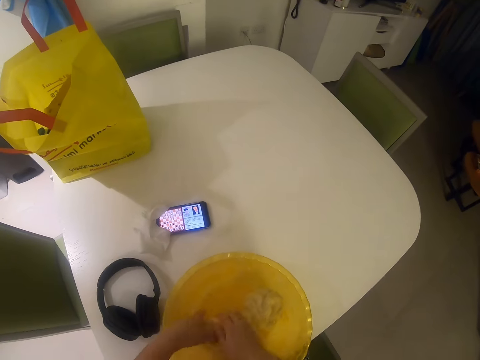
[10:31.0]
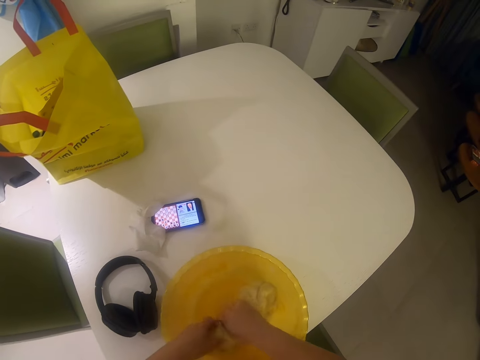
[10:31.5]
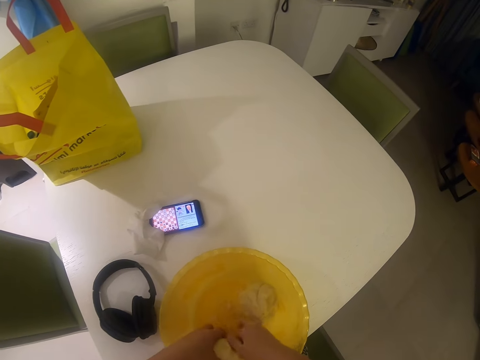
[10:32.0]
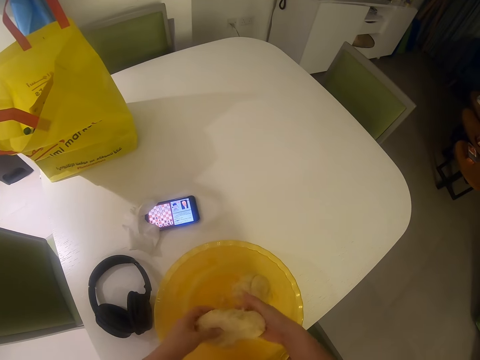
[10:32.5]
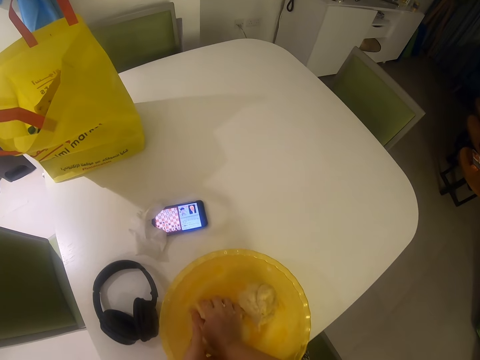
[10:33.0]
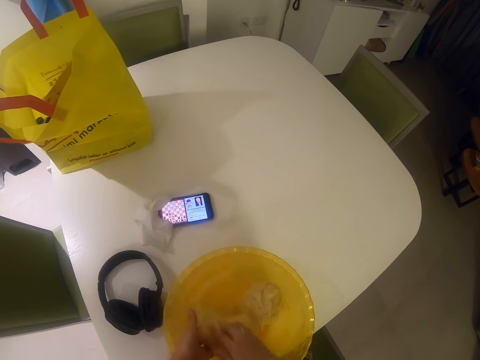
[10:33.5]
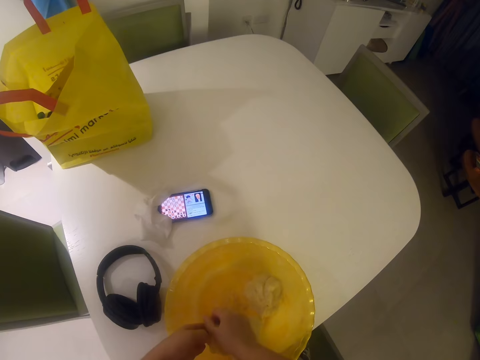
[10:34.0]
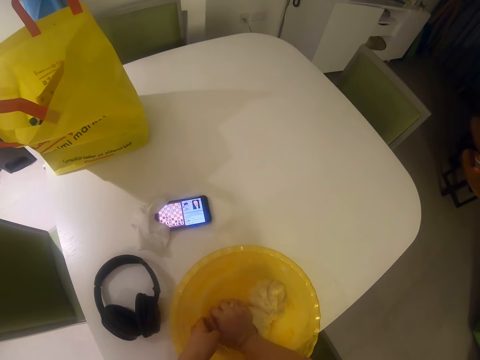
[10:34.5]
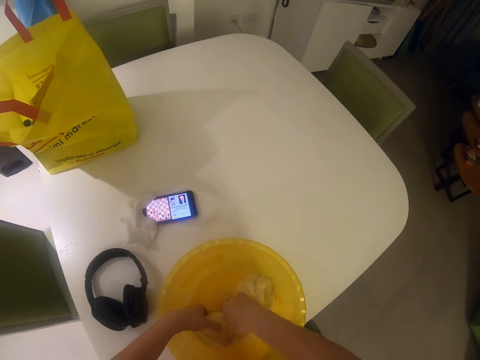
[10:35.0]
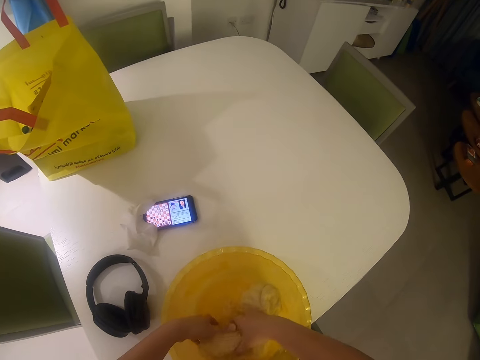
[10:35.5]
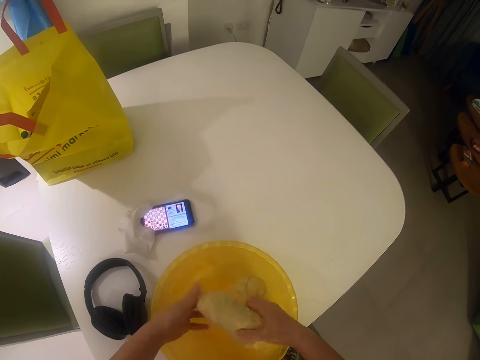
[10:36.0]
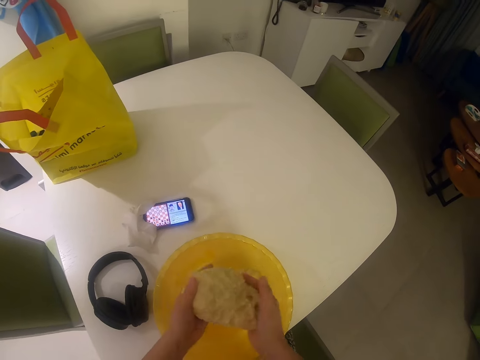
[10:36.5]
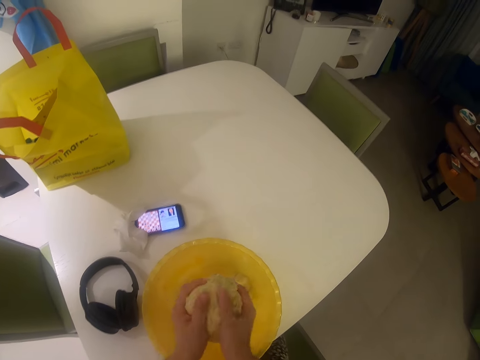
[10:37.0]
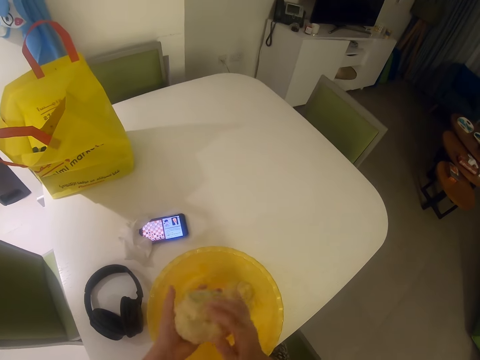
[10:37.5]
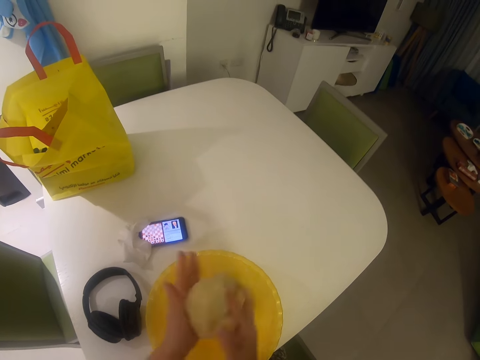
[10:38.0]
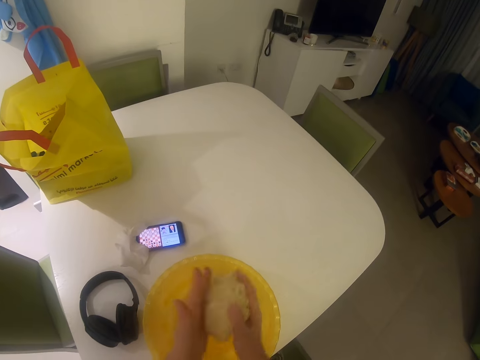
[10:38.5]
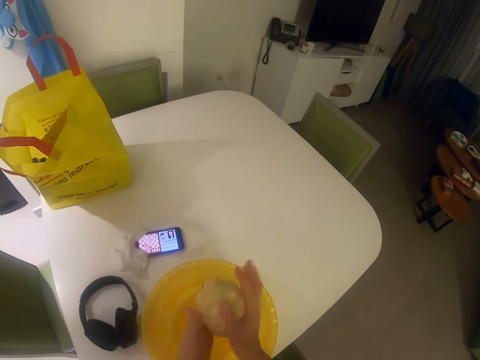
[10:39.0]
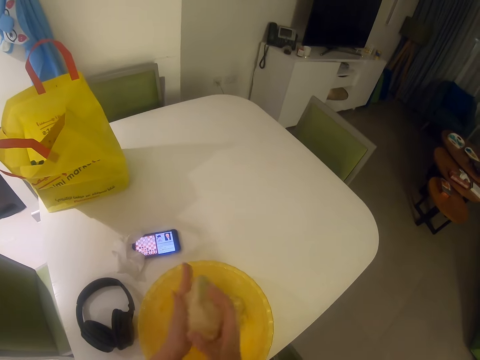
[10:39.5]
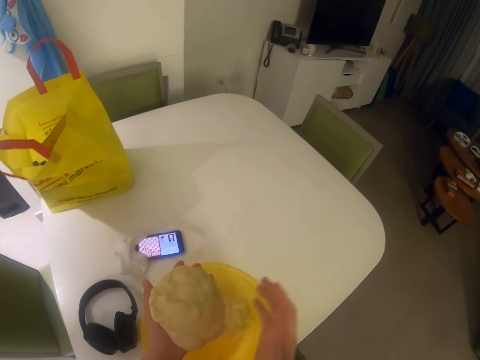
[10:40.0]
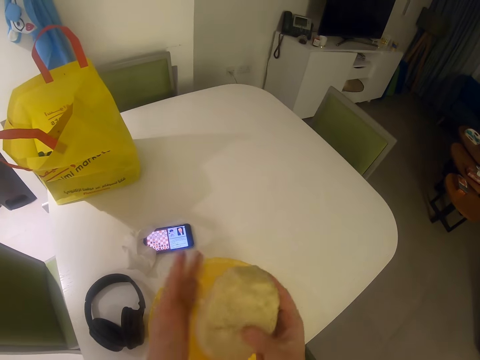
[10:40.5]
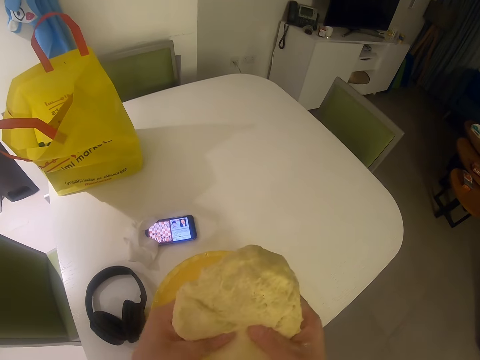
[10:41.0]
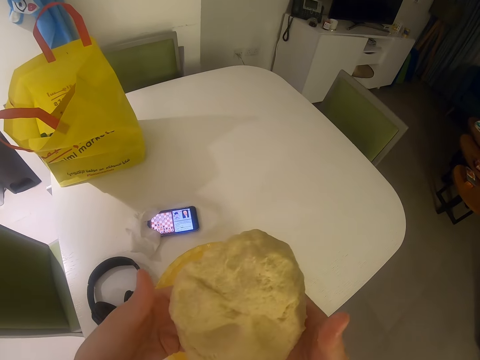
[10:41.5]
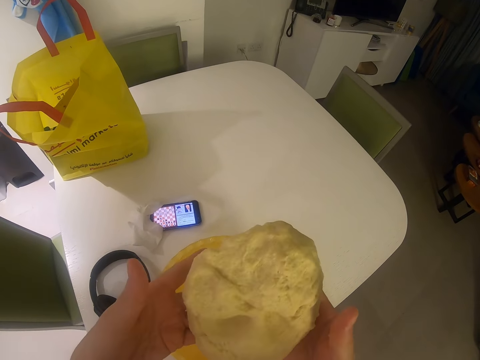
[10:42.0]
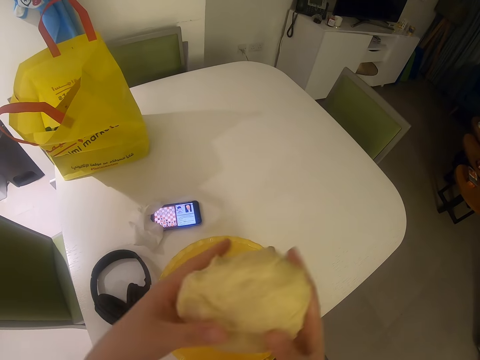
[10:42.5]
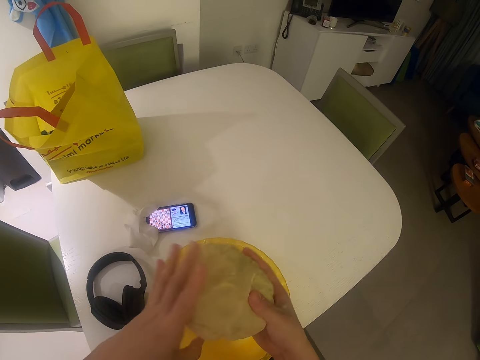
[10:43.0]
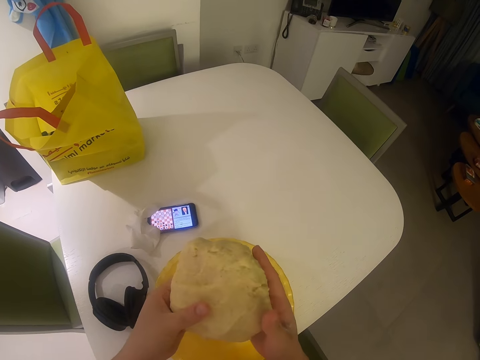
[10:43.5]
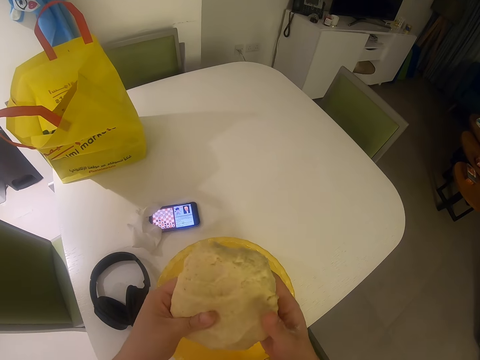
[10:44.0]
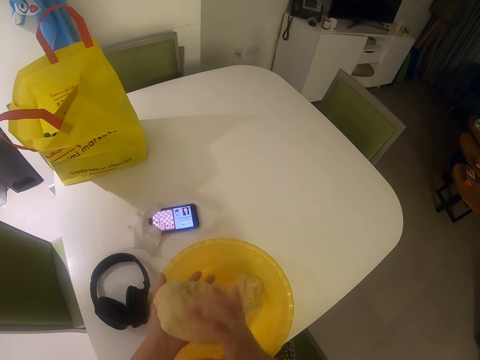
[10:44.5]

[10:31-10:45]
The camera wearer stares at the dough.

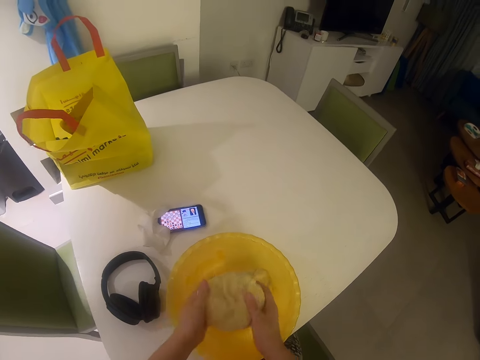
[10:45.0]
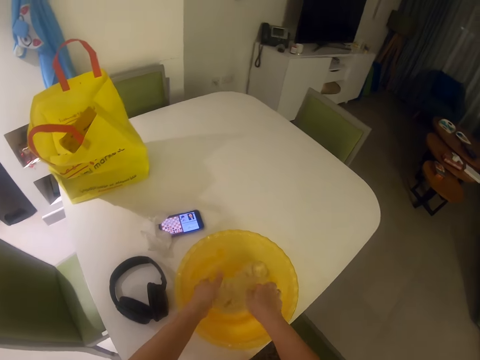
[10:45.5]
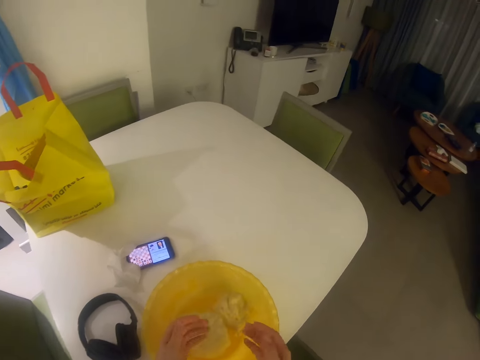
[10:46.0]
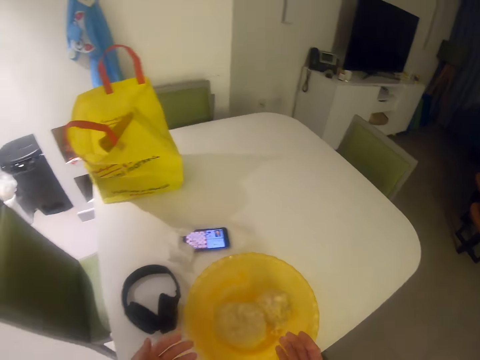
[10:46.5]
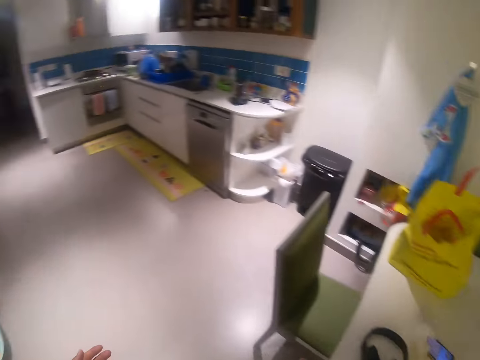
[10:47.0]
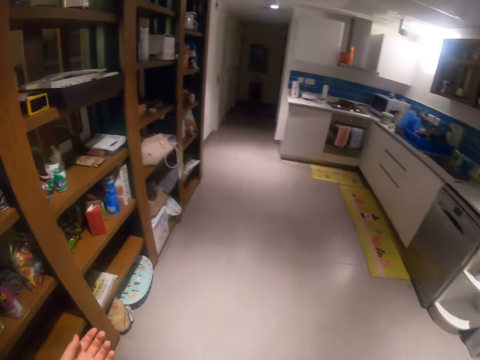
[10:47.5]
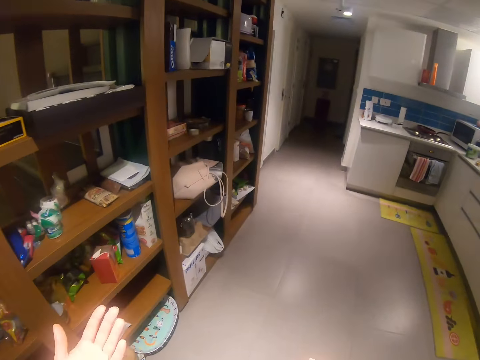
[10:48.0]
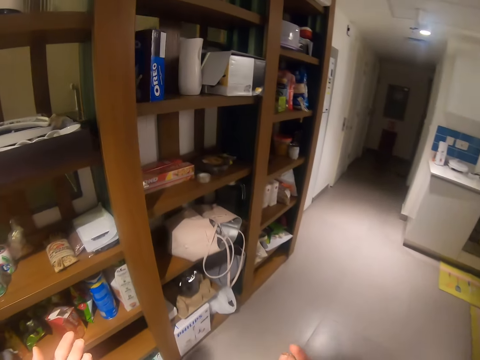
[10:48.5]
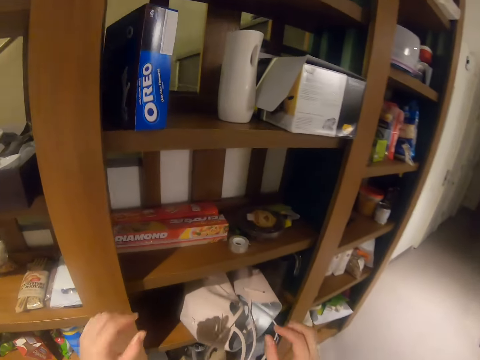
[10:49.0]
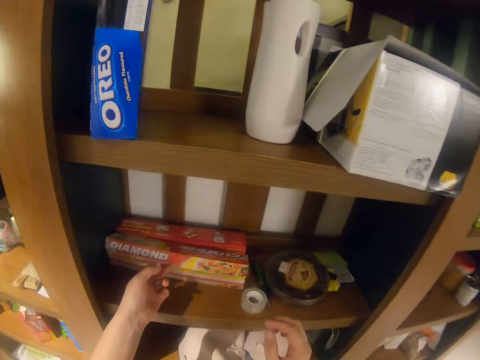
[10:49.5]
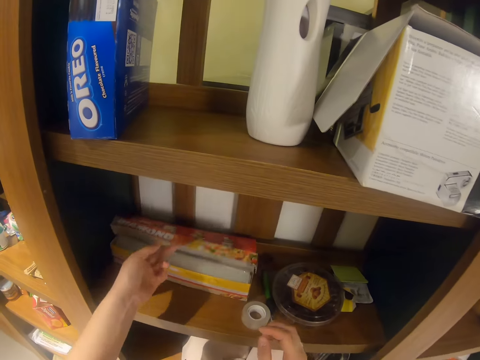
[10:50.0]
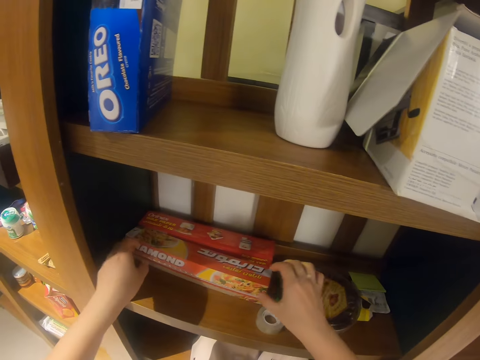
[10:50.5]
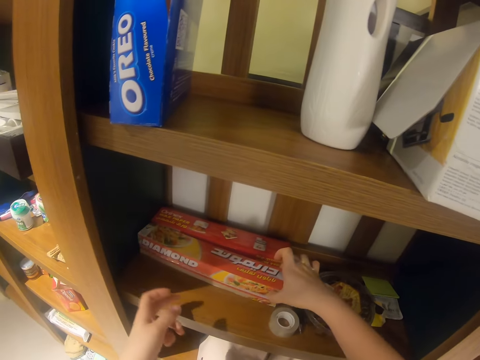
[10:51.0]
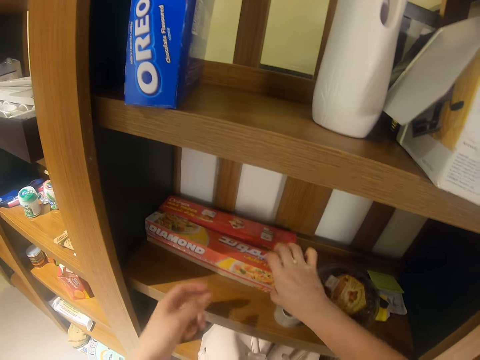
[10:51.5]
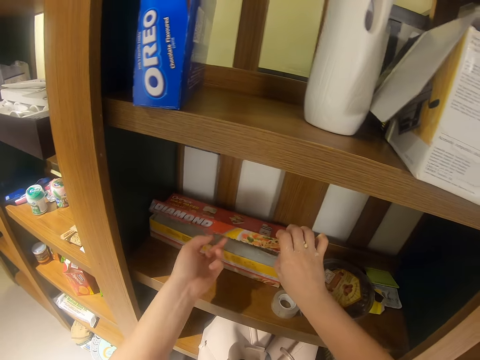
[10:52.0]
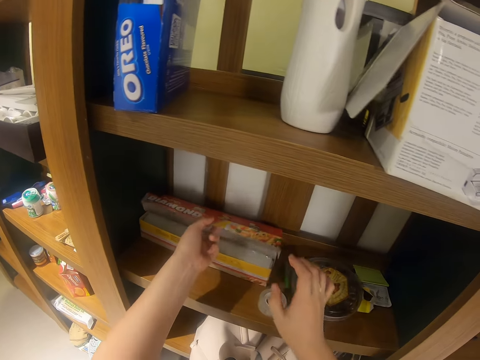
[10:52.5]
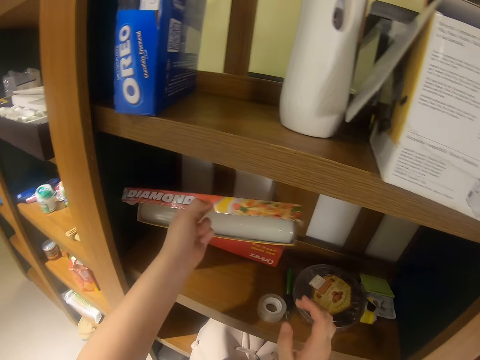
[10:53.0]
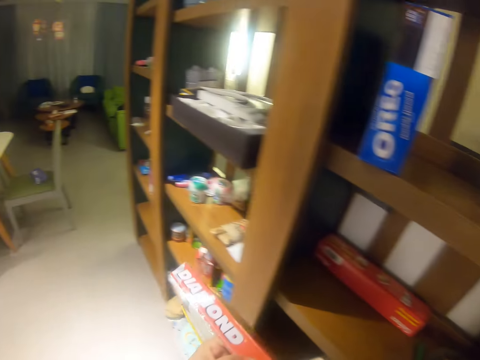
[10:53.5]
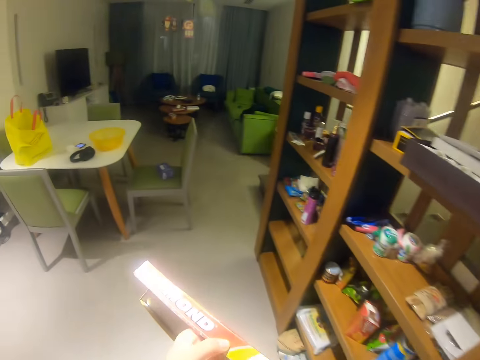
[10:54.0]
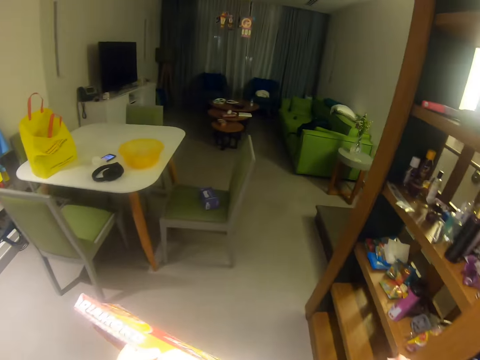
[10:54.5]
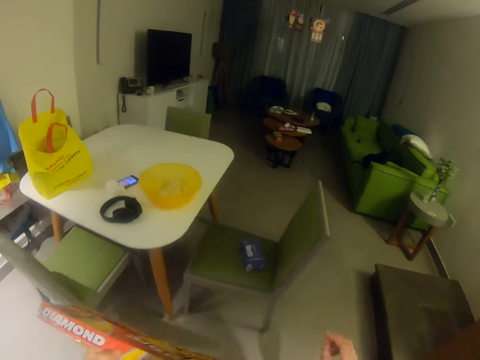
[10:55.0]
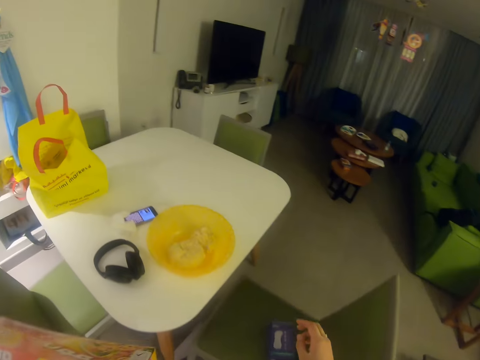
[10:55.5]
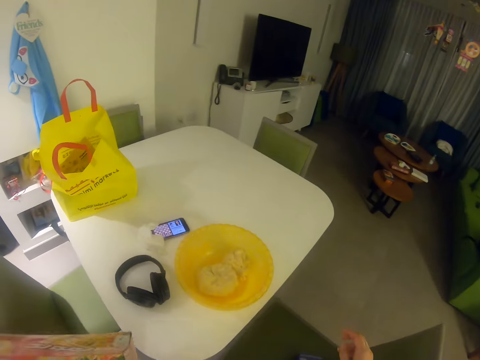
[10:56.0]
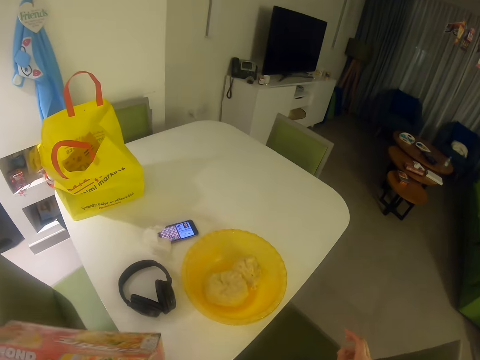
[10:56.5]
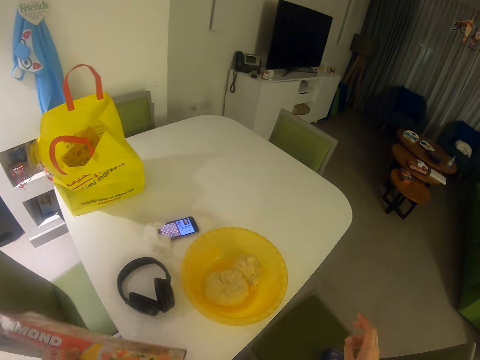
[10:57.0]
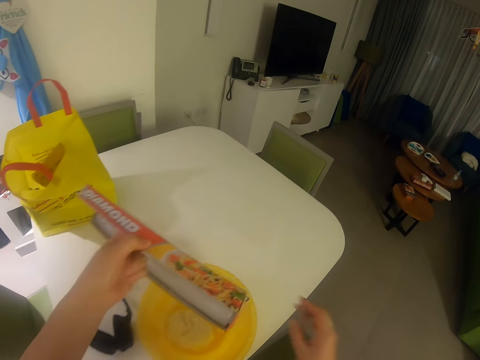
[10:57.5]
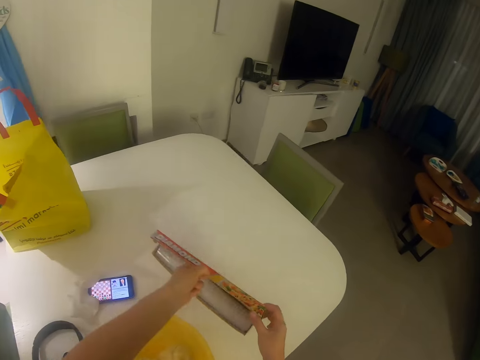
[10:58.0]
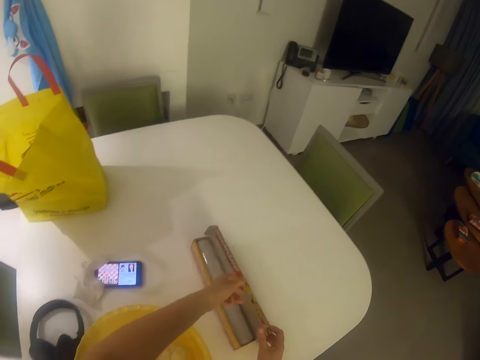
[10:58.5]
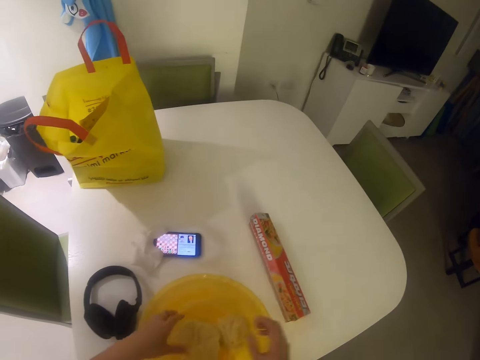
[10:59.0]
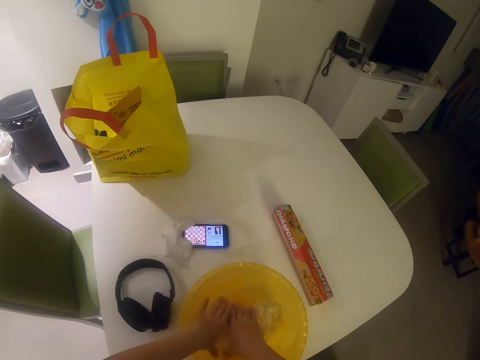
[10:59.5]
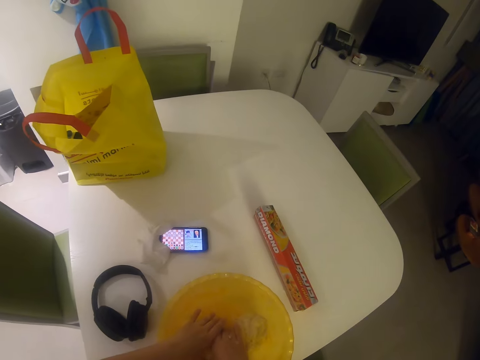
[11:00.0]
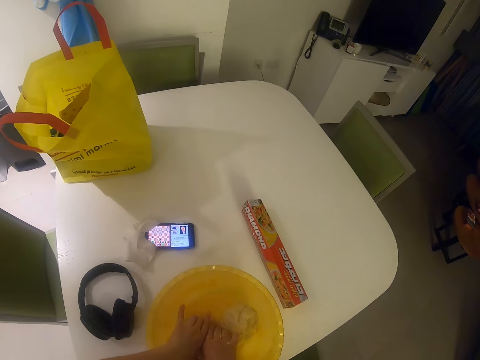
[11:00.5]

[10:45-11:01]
The camera wearer drops the dough in her hands in the bowl. She walks around. She opens a foil paper box. She picks up a pack of foil roll from a shelf with her left hand. She places the pack of foil roll on the table. She rolls the dough.
